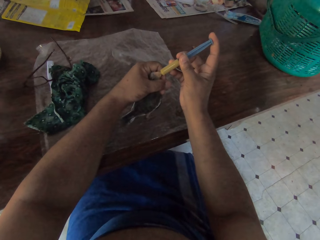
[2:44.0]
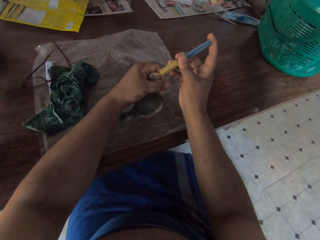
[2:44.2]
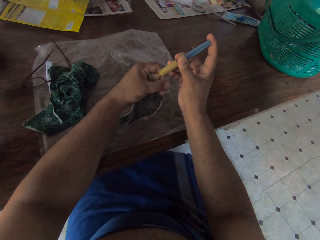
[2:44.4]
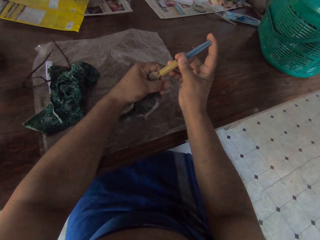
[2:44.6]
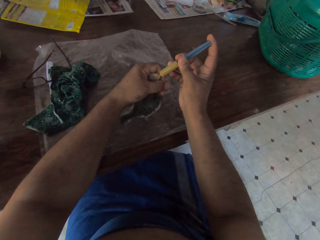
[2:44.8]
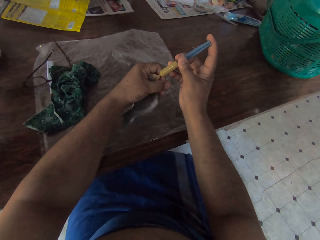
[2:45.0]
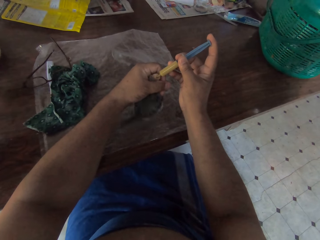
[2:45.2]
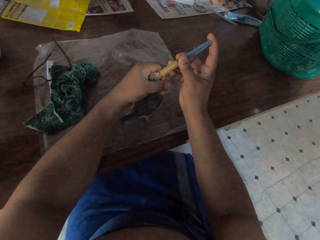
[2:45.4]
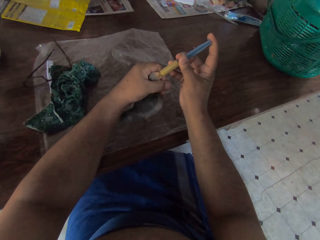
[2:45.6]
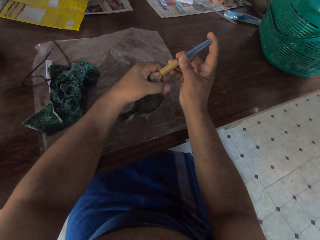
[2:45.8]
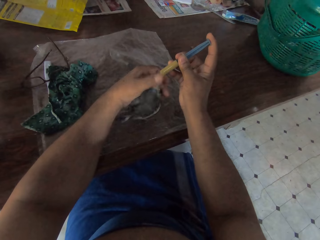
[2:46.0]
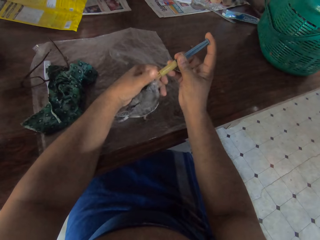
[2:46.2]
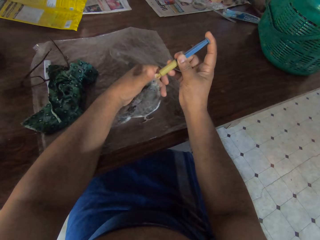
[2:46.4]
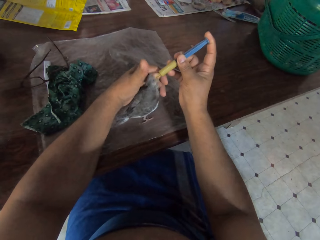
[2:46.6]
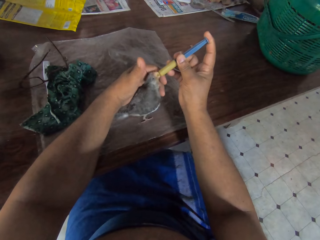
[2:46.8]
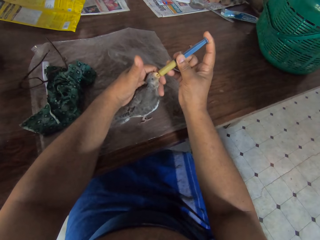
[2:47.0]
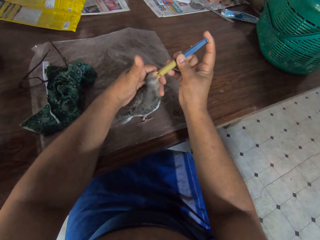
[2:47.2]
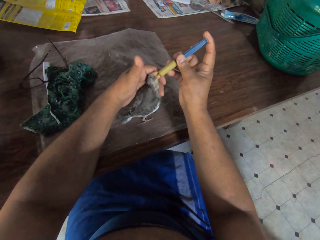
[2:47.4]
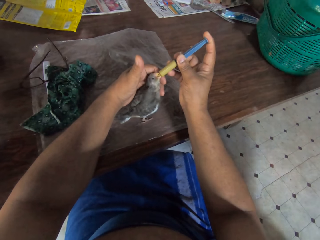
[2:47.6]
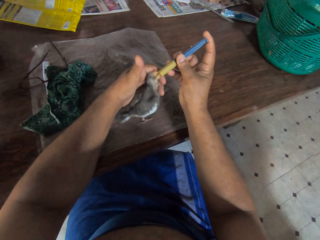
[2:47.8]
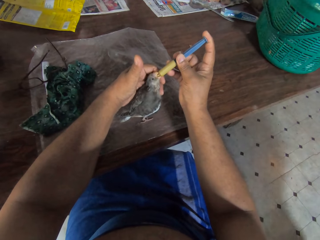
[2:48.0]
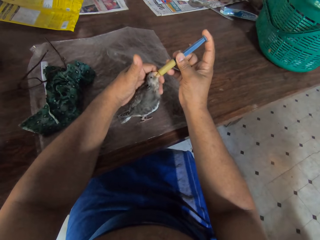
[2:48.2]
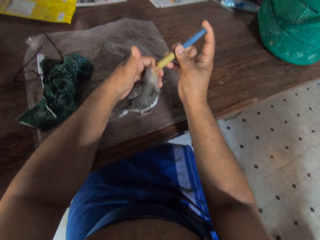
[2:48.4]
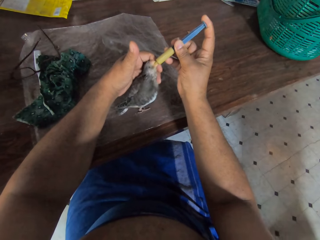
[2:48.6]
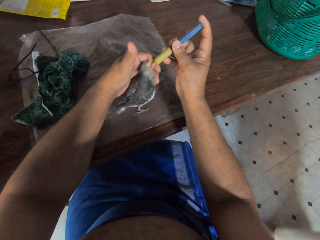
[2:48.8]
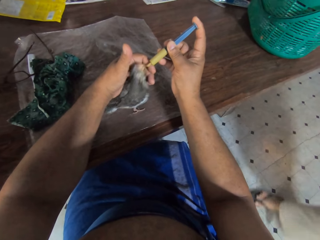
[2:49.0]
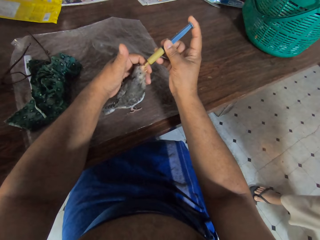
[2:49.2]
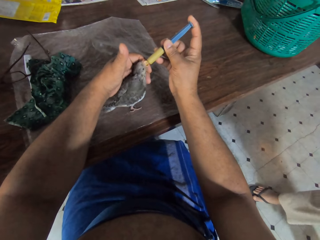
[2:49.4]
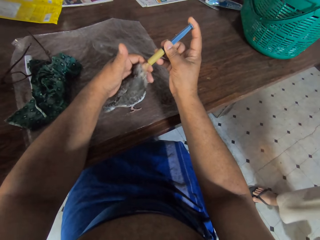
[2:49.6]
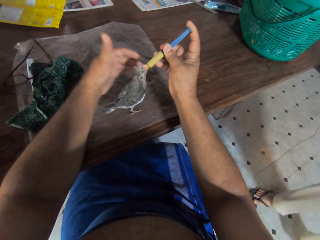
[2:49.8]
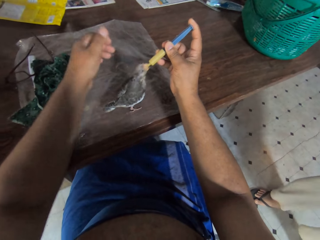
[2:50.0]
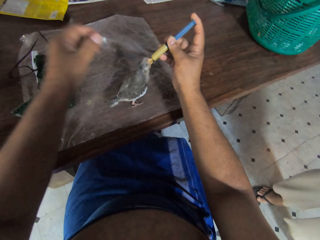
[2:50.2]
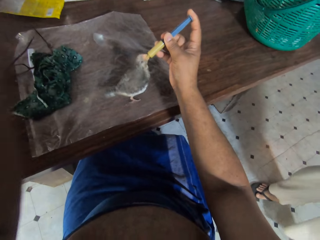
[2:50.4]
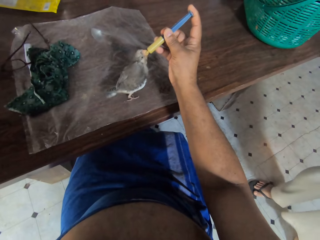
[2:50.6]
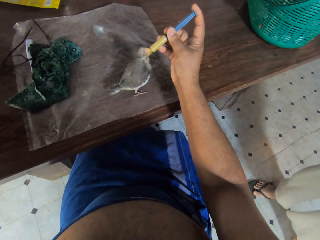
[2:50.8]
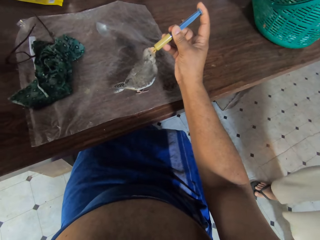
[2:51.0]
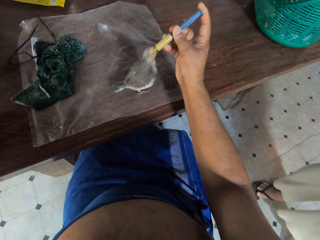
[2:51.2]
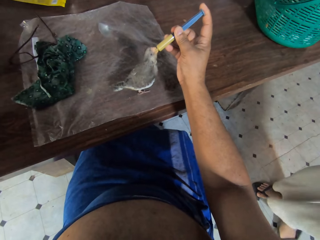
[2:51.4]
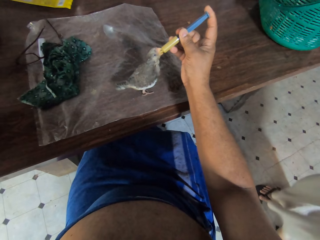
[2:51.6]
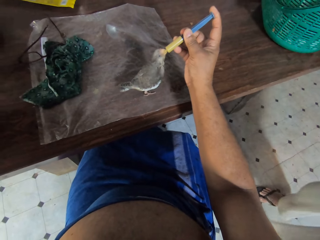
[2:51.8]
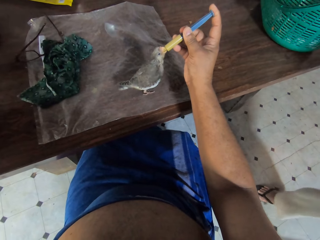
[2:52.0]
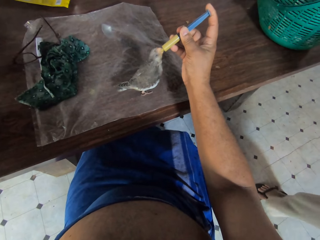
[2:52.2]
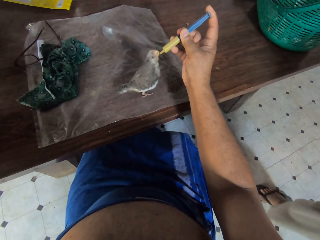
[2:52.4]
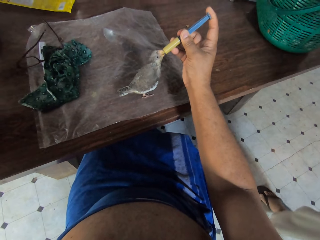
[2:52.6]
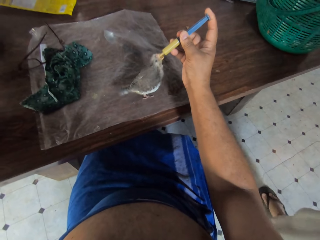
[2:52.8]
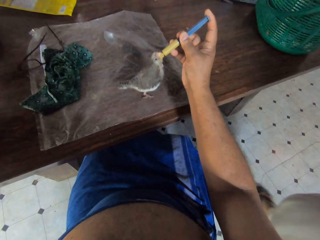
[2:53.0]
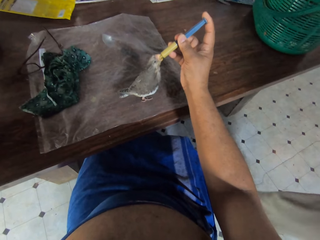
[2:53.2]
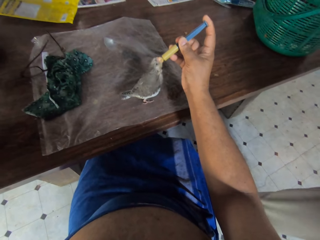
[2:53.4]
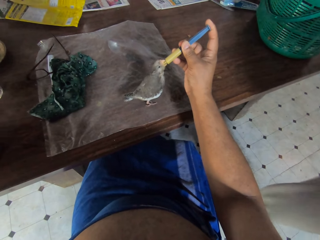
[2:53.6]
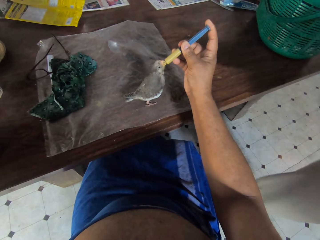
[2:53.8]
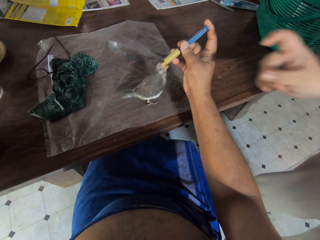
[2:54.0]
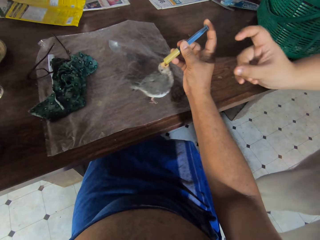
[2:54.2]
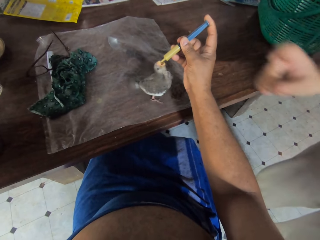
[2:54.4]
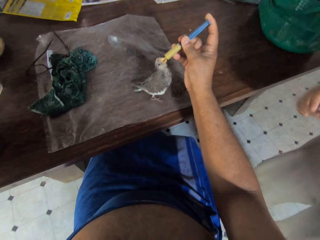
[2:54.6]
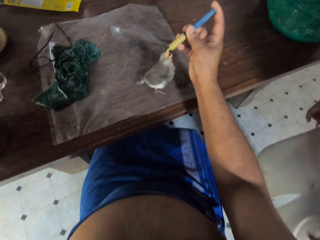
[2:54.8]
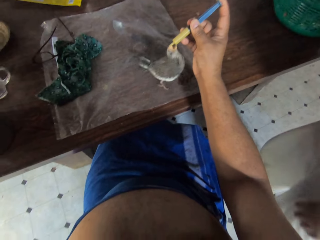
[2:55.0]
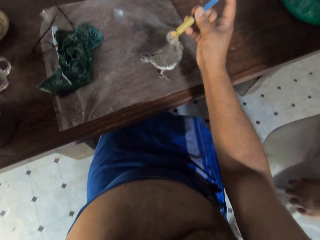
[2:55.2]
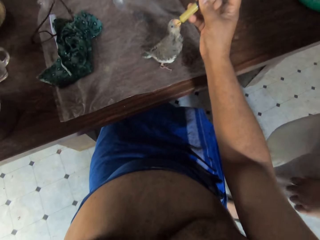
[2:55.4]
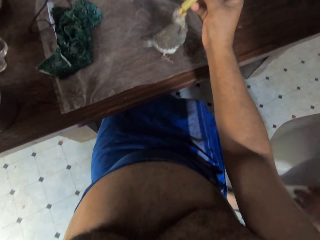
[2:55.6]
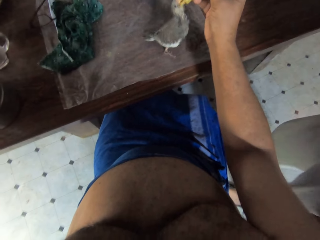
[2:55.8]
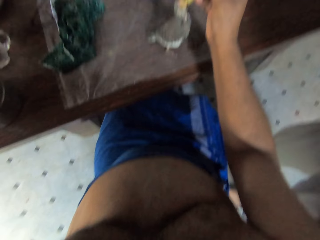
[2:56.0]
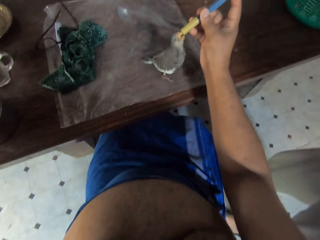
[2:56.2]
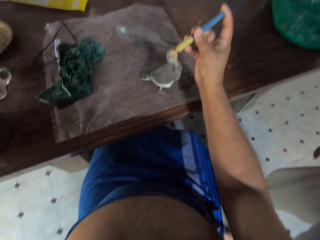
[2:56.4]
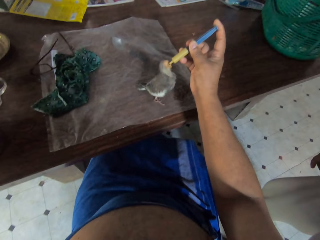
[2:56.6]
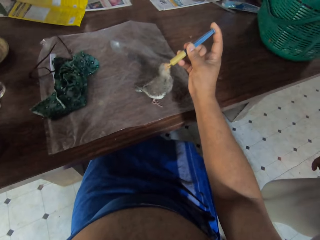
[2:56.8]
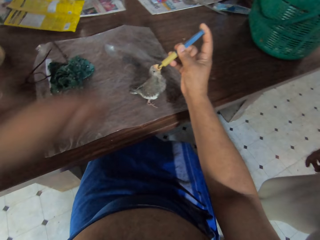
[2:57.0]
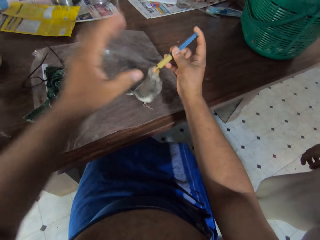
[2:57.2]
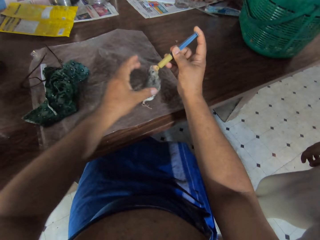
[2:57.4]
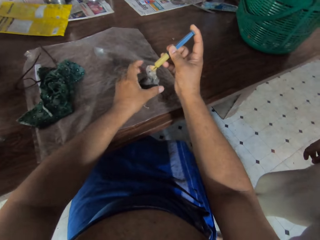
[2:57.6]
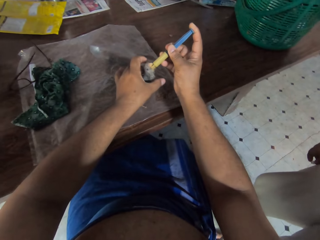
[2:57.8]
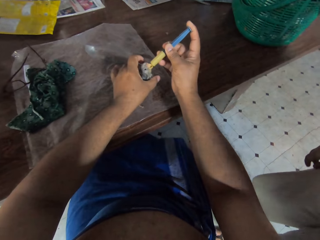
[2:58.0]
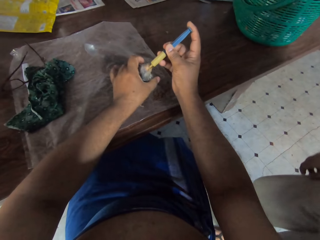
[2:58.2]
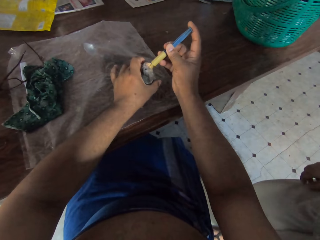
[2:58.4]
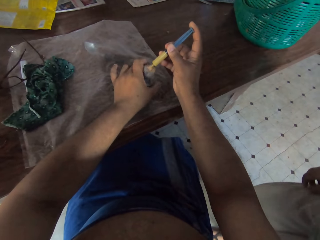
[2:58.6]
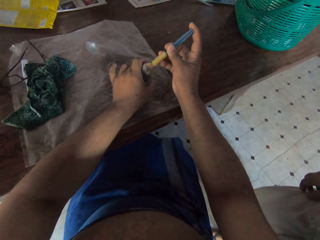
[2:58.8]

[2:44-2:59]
The camera wearer withdraws his thumb from the chick. He touches something. He releases the chick from his hand. He holds the chick with his hand on the table.

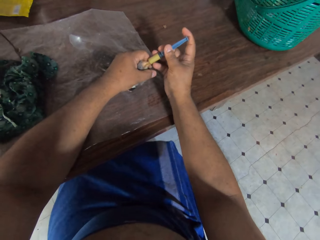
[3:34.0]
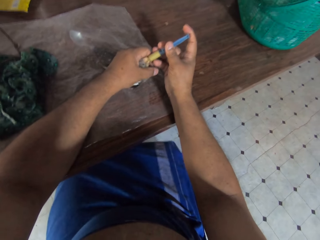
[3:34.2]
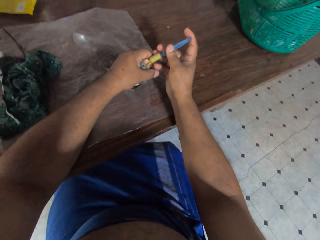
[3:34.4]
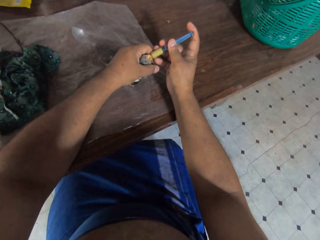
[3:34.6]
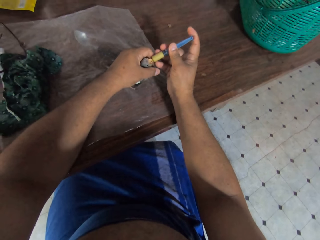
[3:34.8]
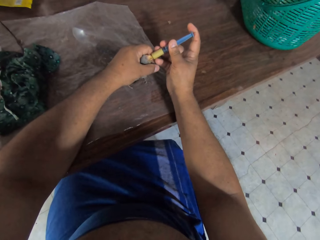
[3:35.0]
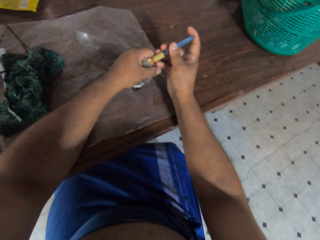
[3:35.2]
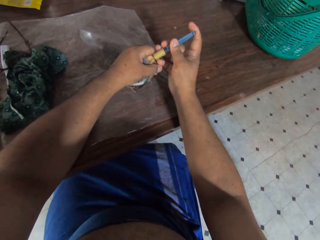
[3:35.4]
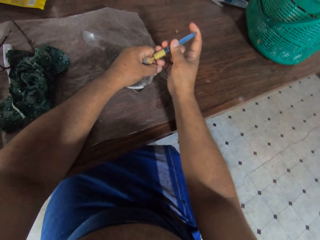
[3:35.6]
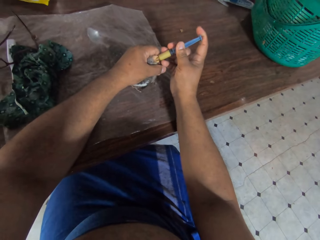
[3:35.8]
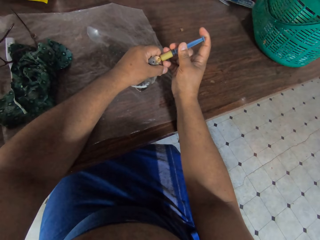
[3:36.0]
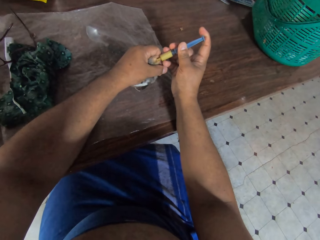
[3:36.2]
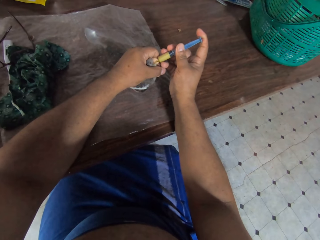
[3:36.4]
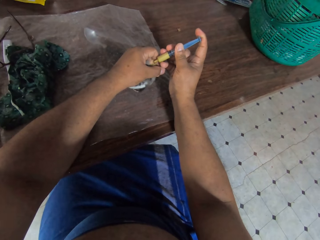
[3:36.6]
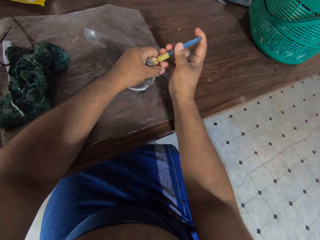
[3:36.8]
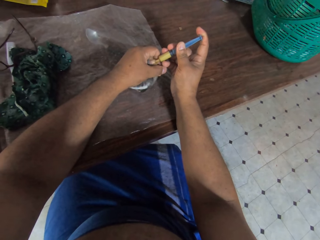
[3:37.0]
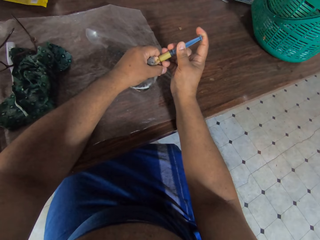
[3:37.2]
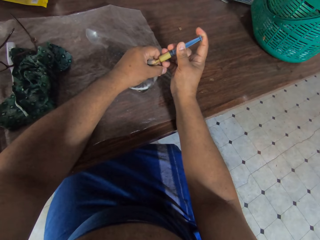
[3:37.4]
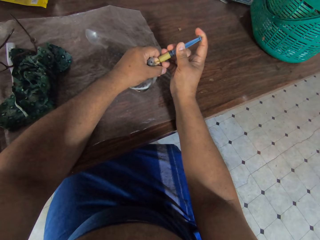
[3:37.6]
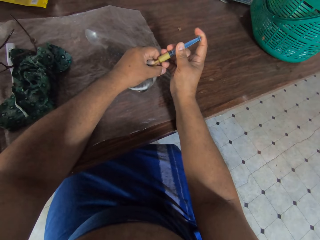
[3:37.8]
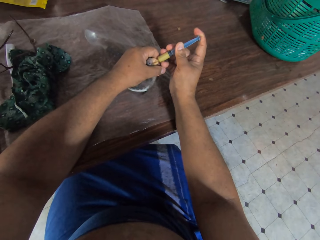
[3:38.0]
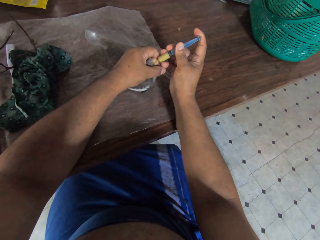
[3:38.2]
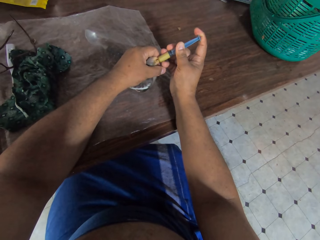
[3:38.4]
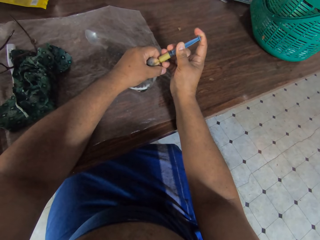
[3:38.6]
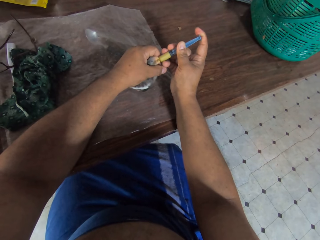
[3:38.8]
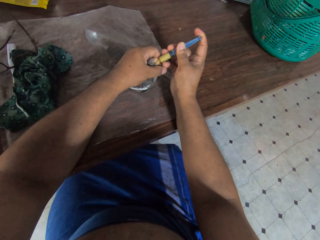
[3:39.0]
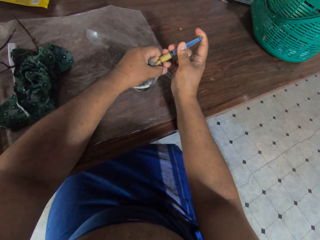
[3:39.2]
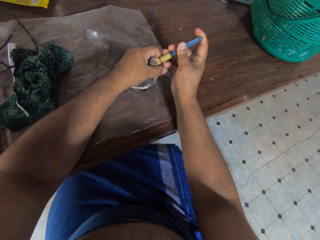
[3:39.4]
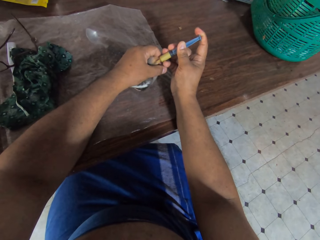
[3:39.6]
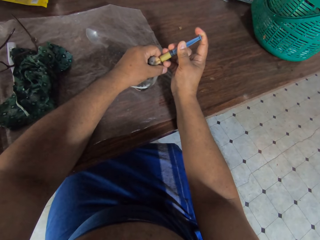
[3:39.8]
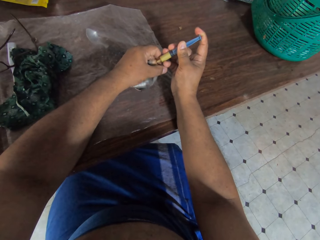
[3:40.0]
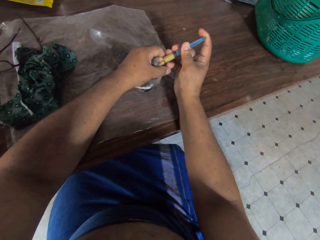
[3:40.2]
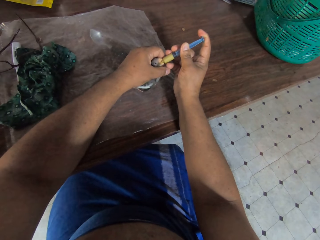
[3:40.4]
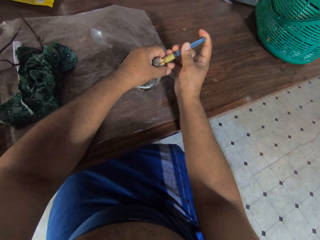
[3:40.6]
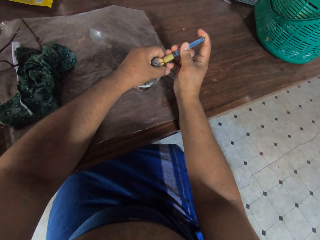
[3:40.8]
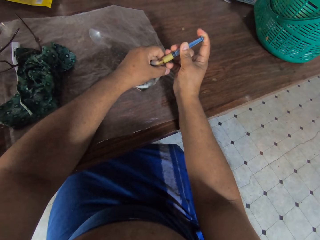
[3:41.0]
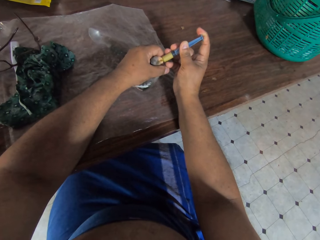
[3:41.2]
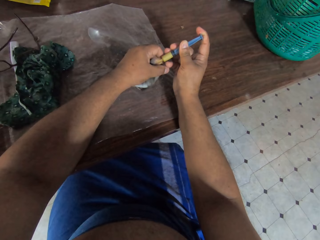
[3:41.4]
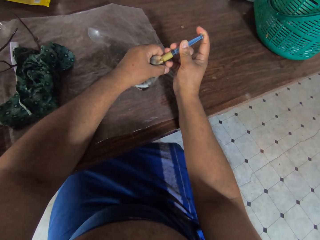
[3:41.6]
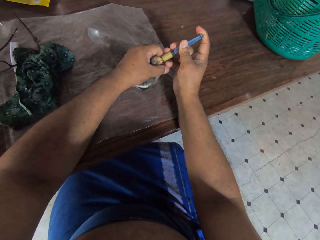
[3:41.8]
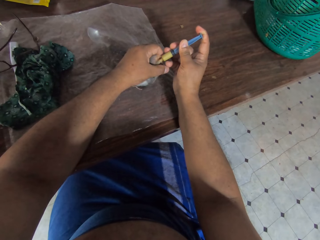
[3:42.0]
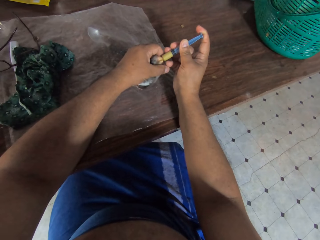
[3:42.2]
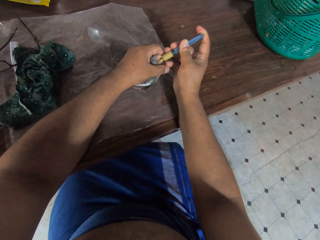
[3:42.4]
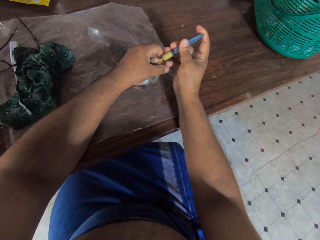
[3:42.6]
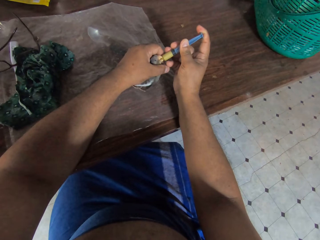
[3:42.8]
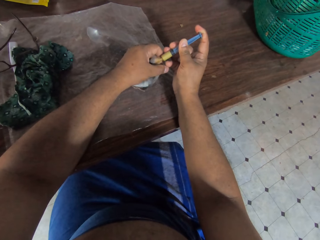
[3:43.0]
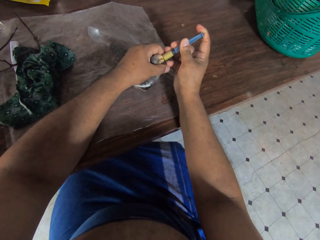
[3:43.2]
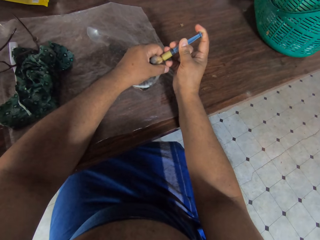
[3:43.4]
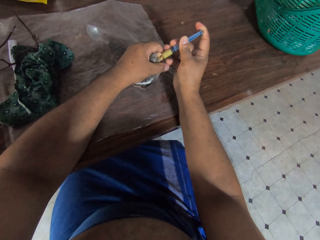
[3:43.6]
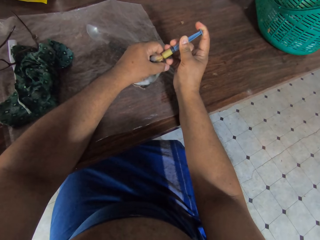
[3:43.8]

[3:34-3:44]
The camera wearer adjusts his hand position.
